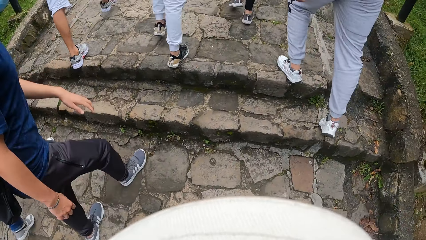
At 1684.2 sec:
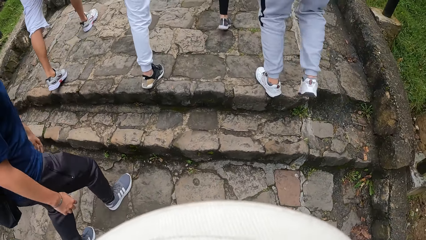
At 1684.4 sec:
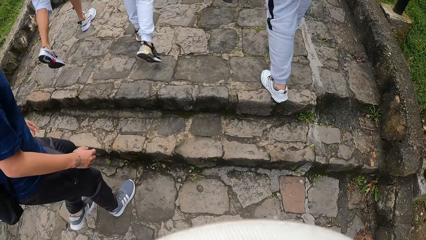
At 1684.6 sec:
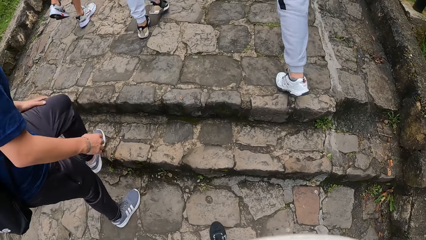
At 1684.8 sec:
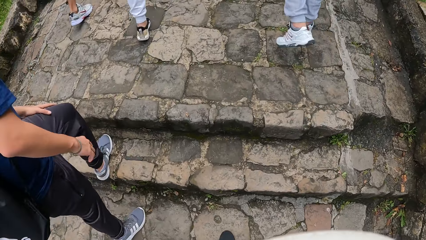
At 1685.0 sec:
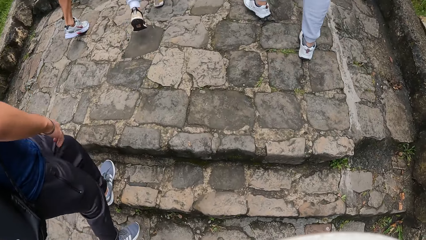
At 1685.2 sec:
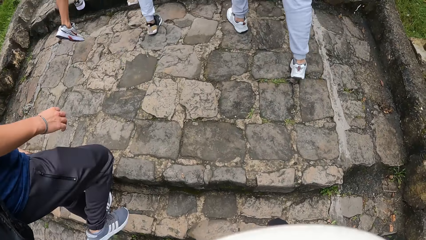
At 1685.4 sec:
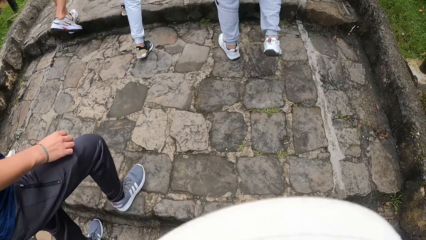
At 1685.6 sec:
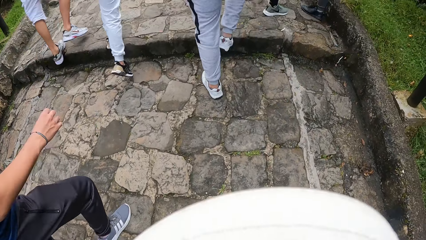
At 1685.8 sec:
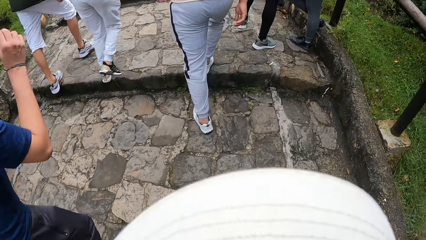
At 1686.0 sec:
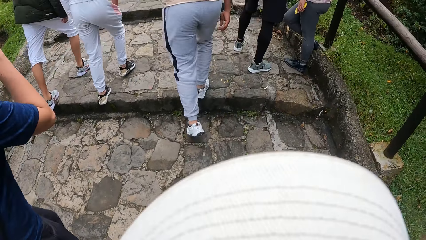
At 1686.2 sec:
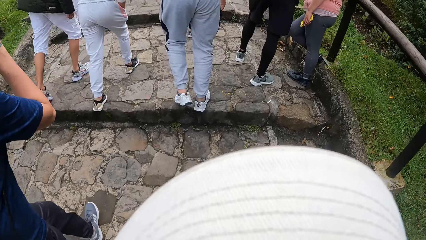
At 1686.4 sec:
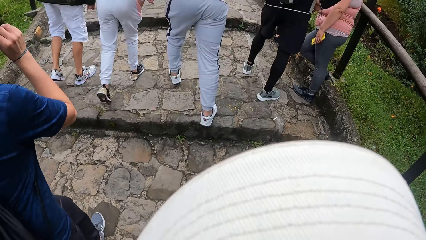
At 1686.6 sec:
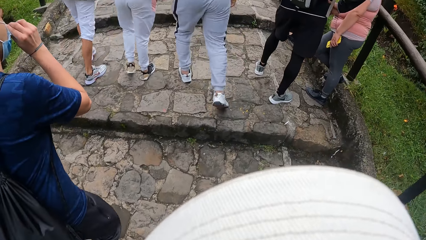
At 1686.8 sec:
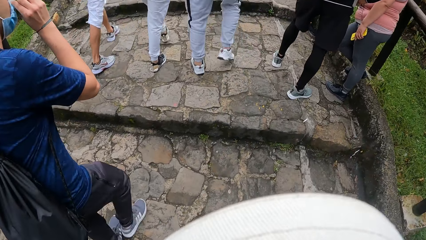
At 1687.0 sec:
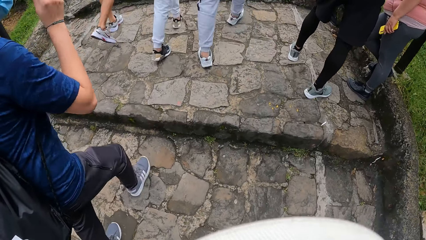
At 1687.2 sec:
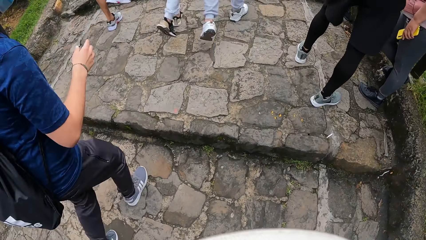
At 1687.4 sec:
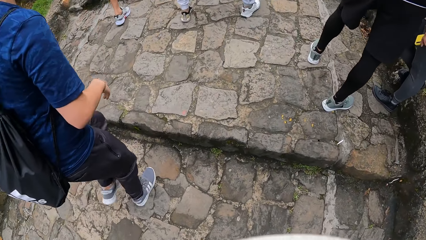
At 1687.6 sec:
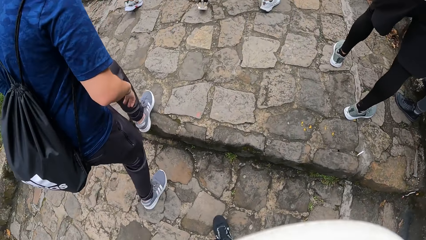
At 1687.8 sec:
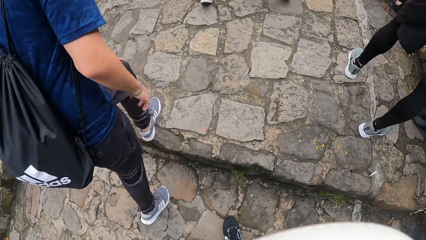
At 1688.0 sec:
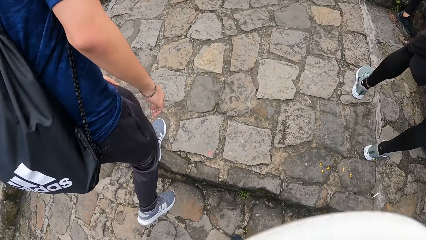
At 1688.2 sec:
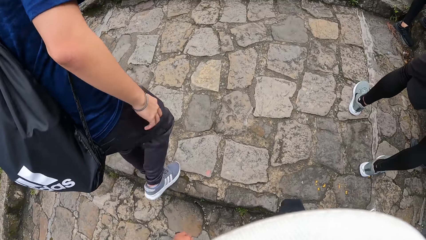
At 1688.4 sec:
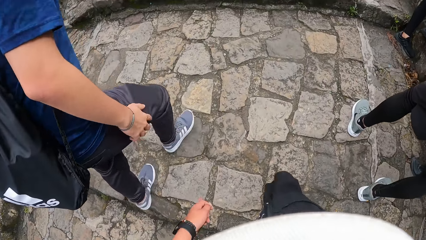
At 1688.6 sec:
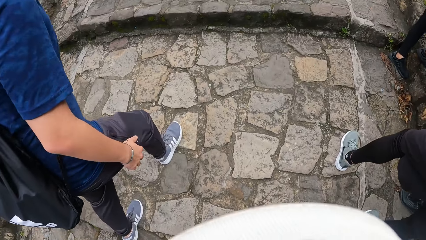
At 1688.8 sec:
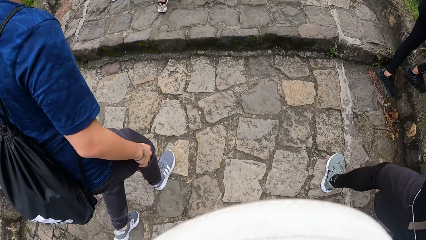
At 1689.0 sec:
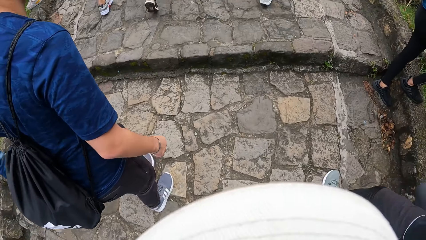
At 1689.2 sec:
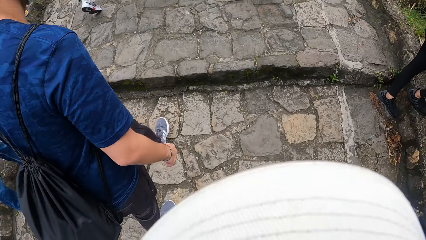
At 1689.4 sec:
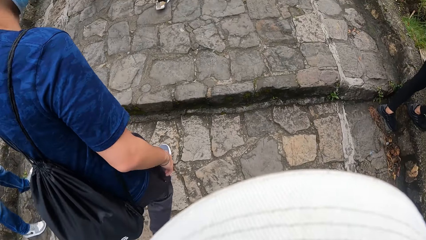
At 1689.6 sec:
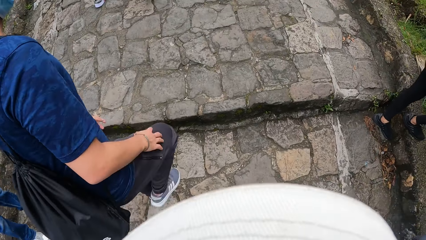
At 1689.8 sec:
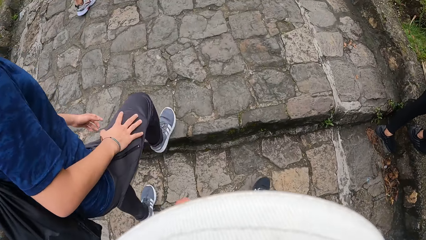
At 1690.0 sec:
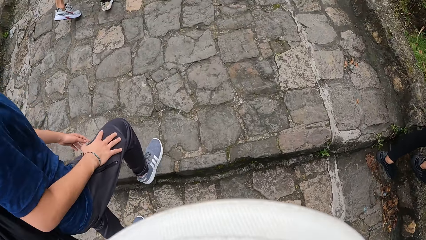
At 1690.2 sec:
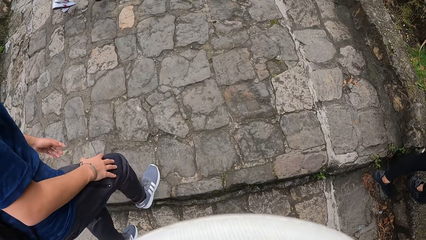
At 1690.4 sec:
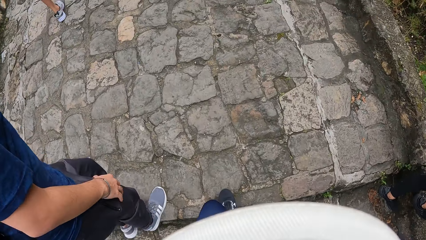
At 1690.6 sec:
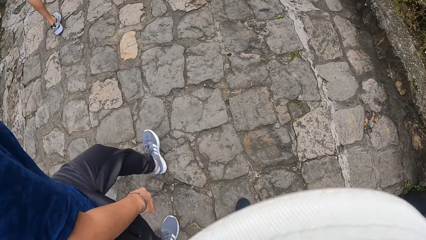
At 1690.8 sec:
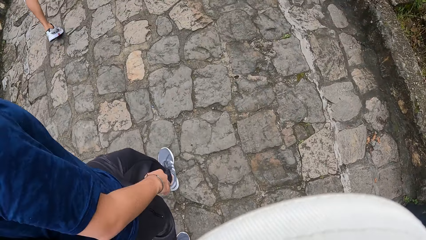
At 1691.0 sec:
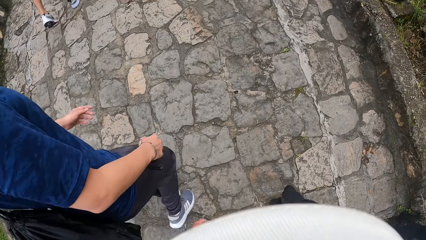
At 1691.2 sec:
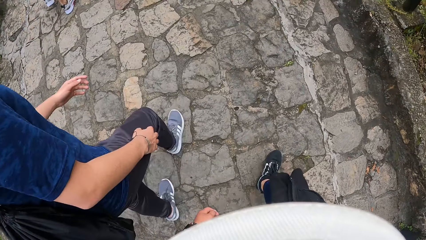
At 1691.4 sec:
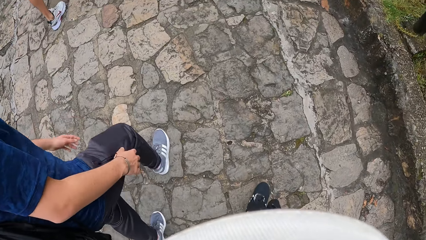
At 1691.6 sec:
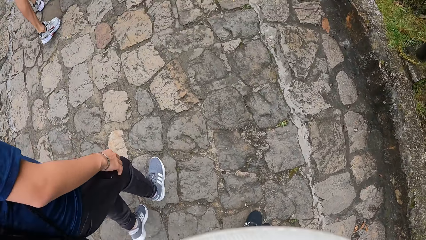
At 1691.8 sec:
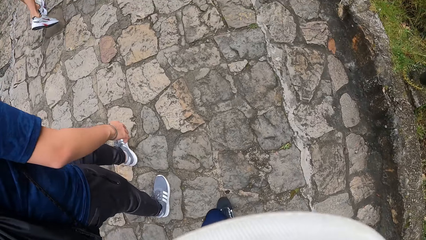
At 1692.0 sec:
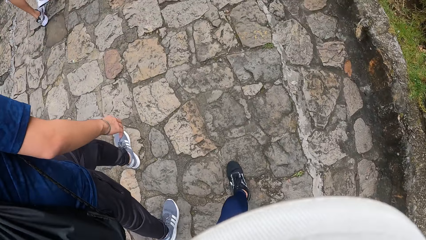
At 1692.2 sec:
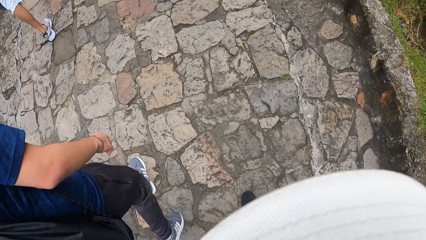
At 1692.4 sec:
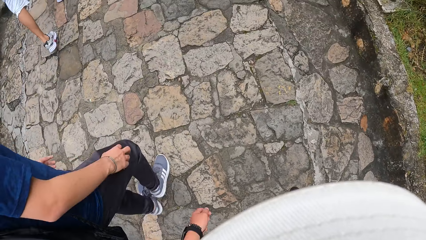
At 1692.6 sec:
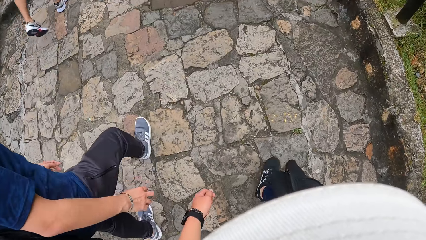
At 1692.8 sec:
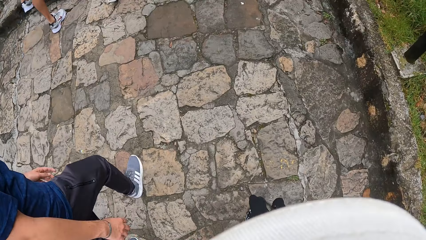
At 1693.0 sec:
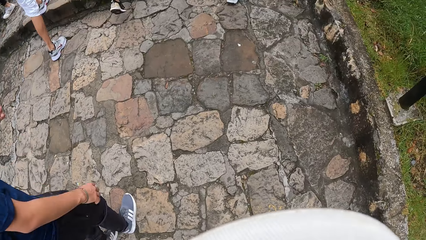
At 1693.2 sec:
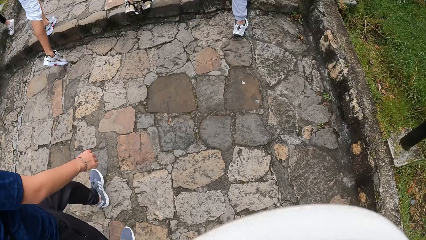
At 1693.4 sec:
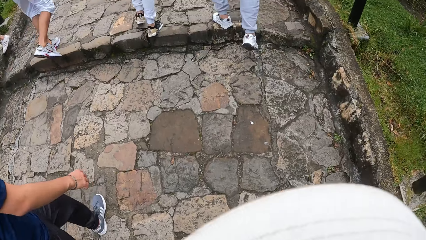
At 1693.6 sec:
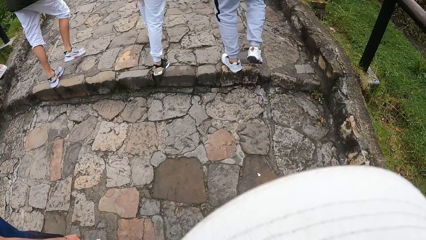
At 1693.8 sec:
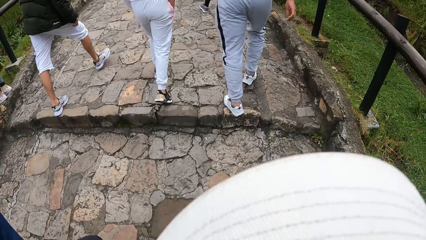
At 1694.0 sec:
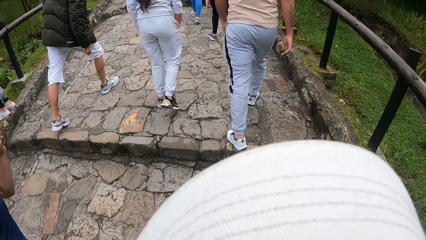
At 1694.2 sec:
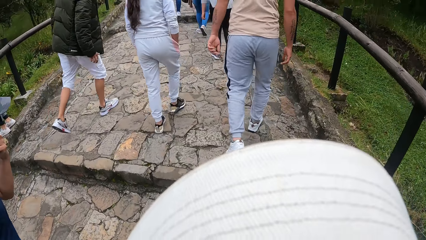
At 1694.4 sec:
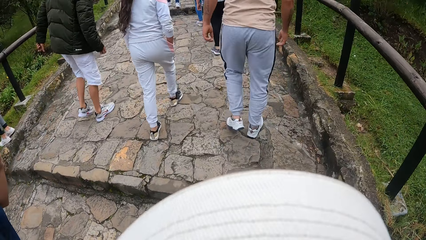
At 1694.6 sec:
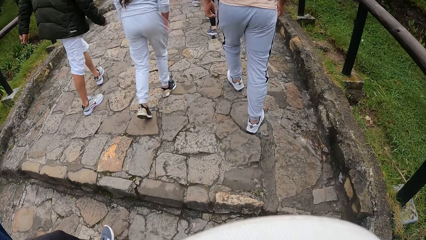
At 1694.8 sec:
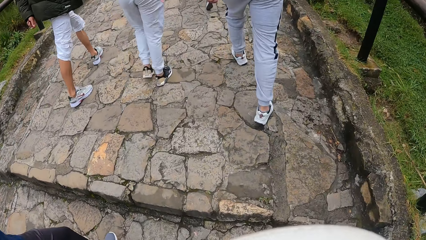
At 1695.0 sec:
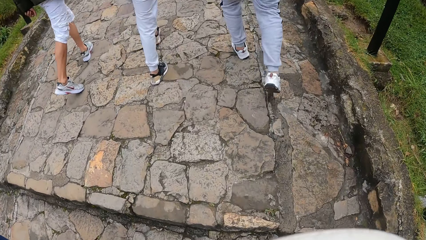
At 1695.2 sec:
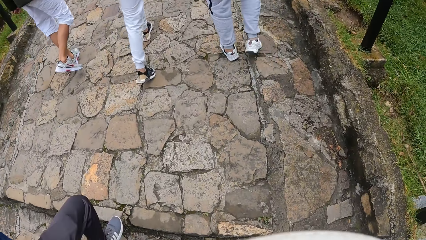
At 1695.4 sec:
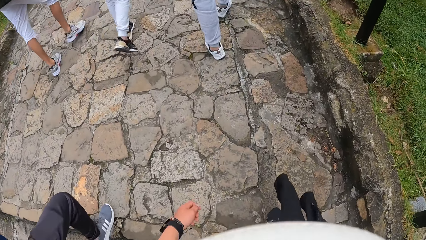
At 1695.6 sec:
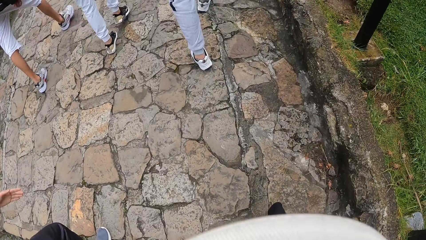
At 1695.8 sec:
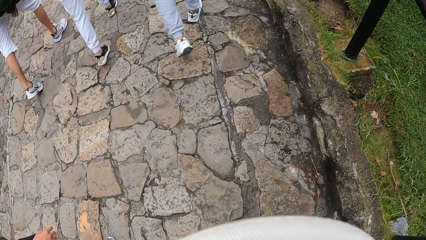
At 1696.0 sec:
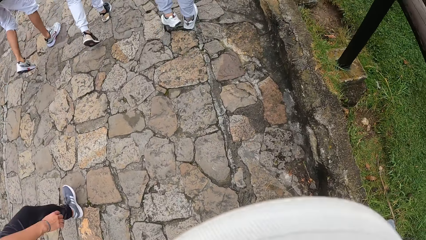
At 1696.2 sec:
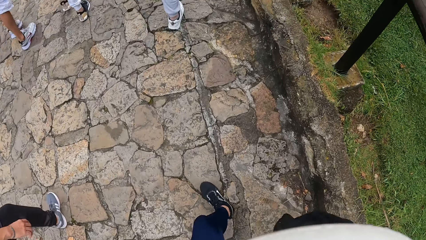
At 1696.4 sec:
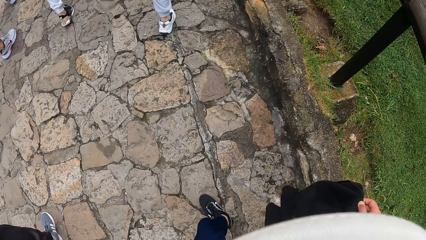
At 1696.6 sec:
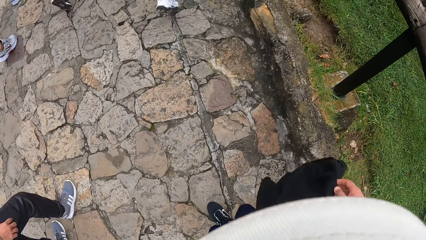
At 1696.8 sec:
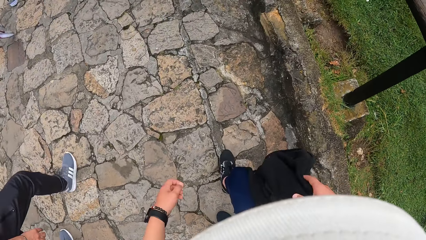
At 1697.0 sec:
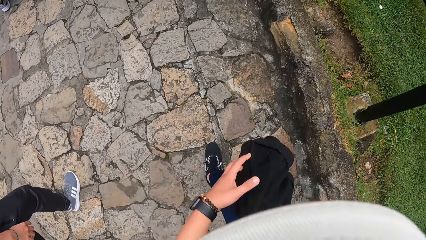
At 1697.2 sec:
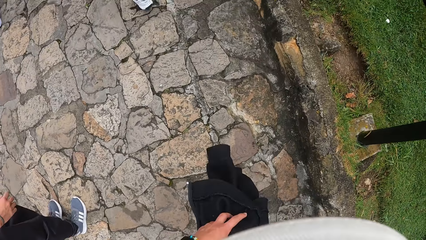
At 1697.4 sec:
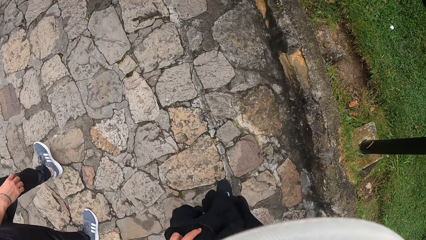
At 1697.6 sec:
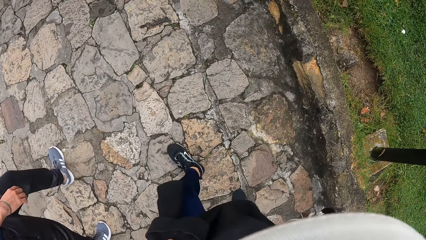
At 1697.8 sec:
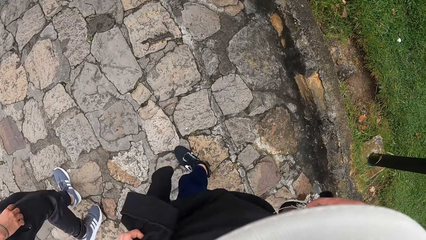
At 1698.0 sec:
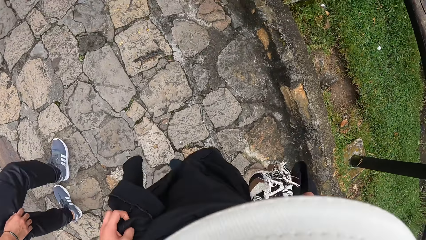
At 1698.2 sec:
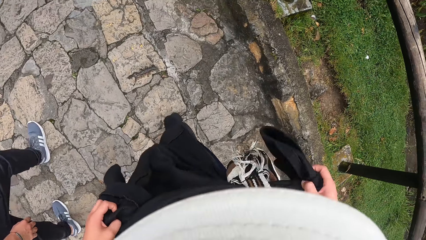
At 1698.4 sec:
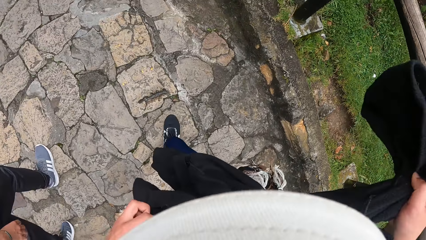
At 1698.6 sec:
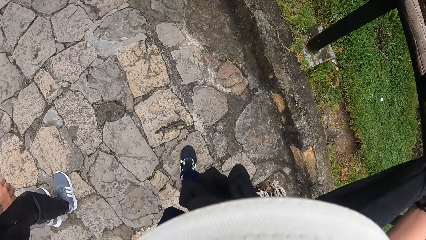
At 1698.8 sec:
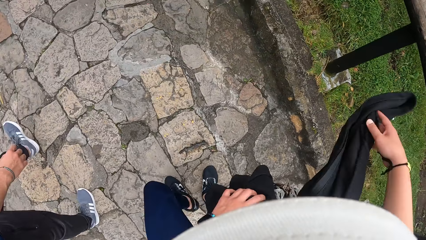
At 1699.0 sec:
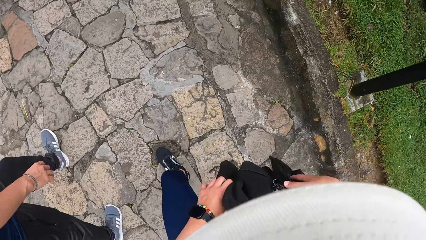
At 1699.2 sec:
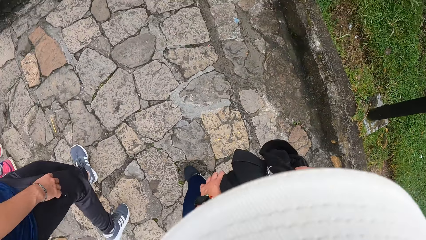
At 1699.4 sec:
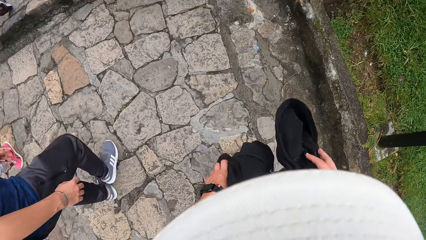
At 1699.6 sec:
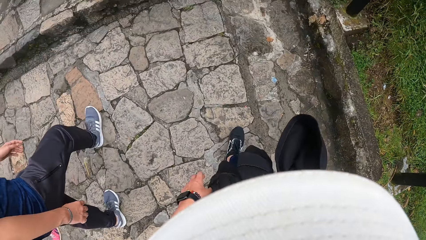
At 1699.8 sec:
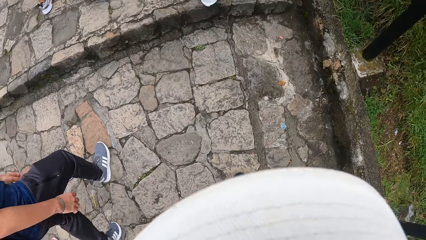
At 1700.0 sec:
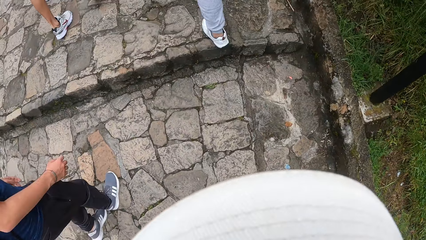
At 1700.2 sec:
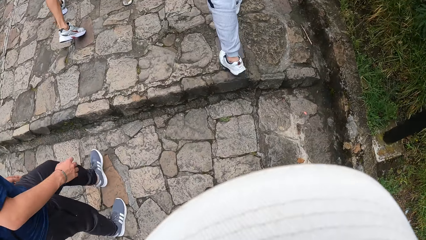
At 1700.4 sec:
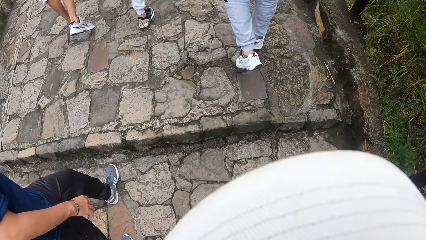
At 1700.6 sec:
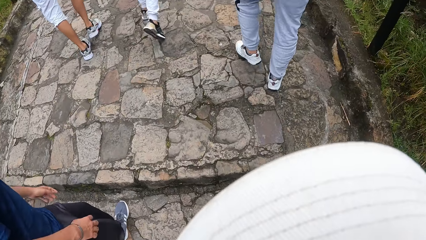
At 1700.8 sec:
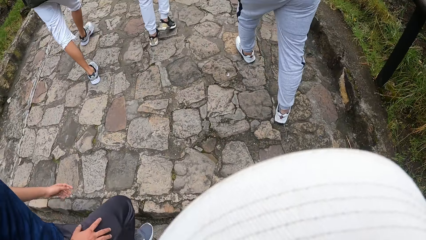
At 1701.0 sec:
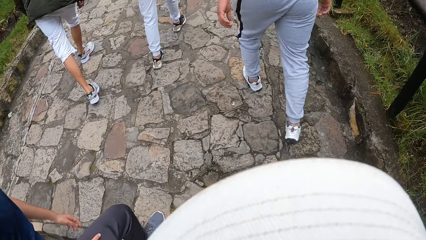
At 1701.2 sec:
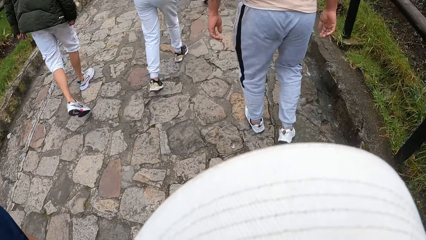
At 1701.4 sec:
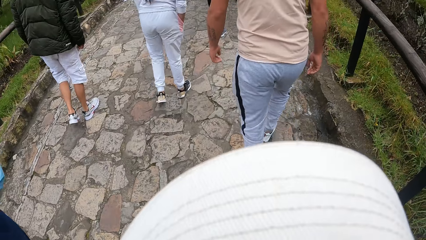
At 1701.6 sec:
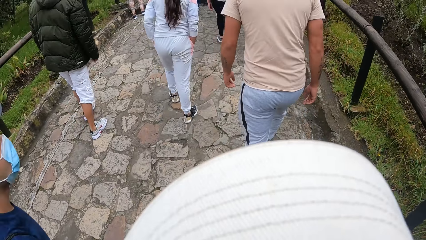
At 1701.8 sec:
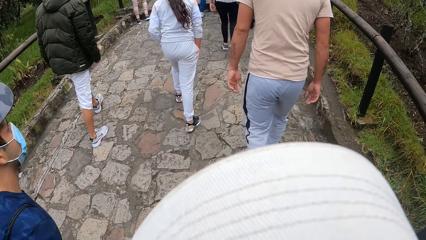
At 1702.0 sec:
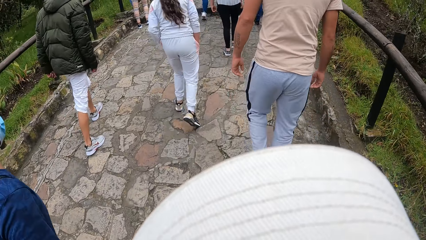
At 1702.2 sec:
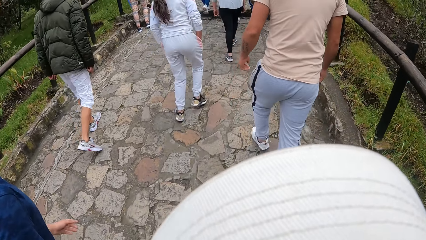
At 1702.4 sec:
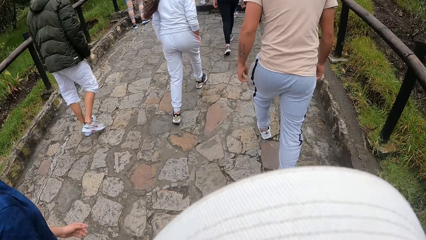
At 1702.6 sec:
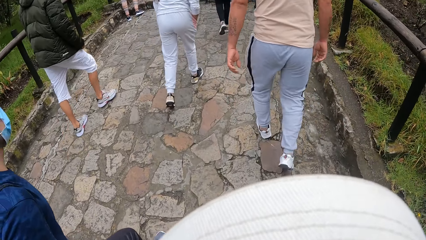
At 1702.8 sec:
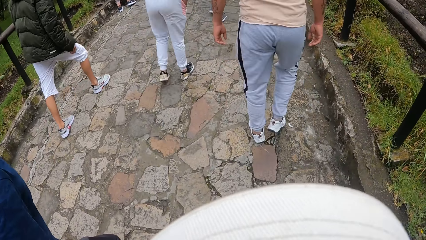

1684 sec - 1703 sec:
A man adjusts the face mask on his face with his right hand. The camera wearer adjusts a cloth on her waist with both hands. She holds a jacket. She walks on the pavement.
